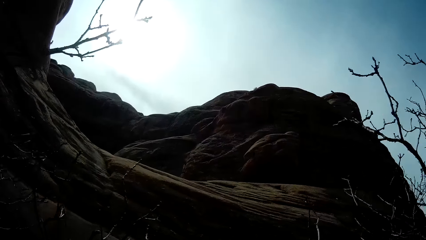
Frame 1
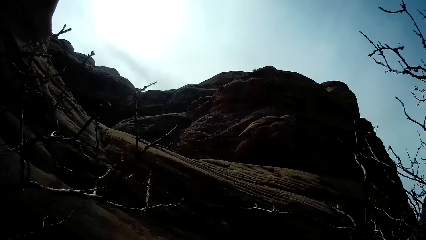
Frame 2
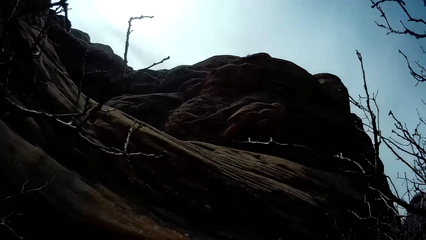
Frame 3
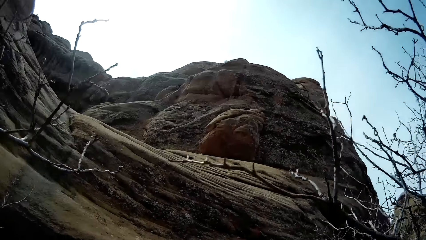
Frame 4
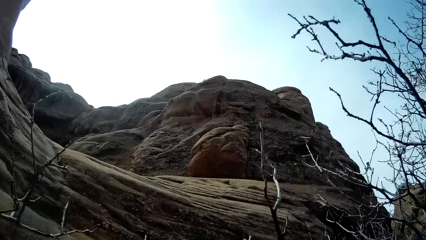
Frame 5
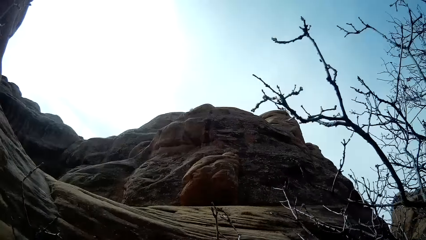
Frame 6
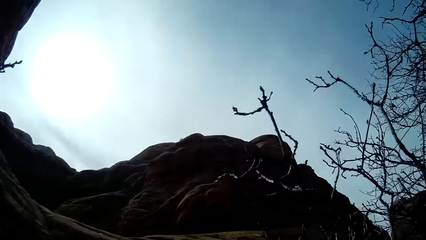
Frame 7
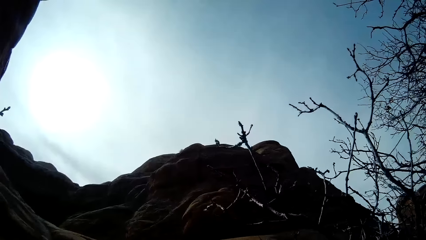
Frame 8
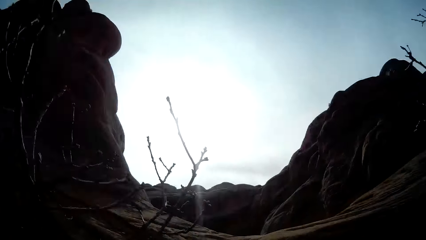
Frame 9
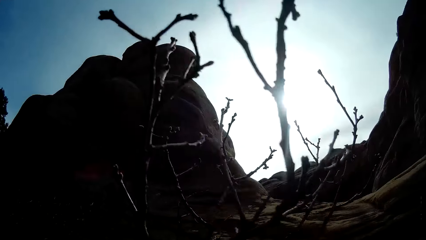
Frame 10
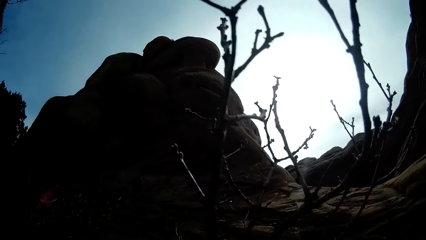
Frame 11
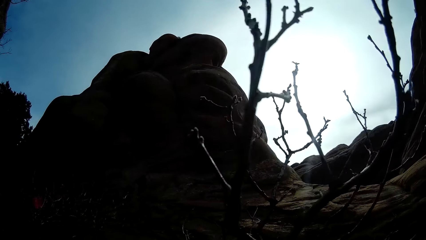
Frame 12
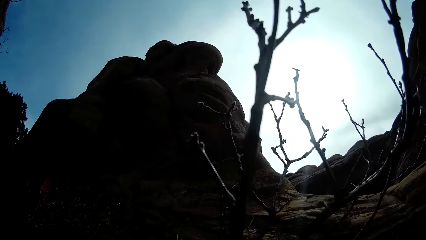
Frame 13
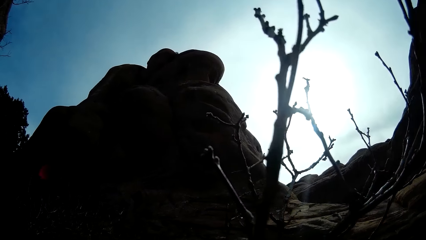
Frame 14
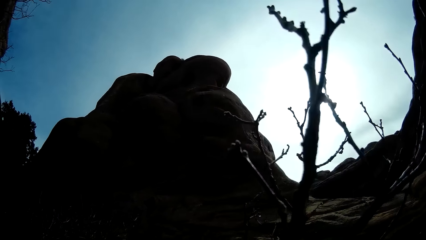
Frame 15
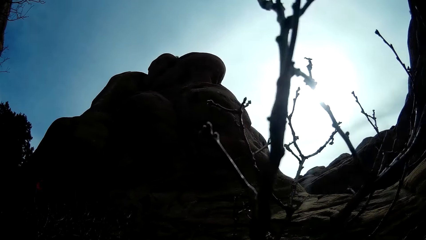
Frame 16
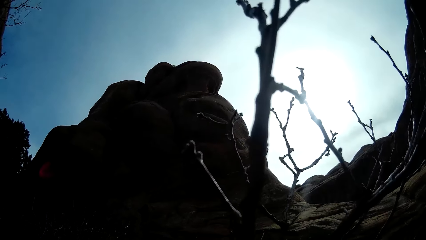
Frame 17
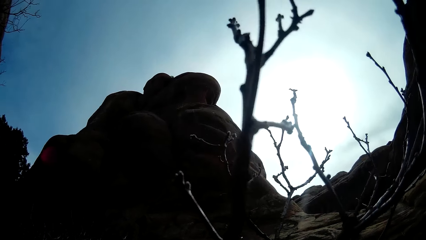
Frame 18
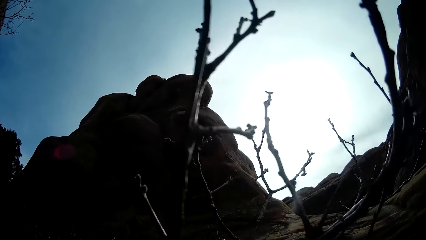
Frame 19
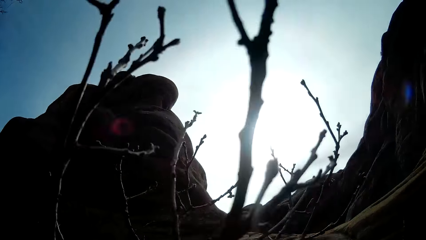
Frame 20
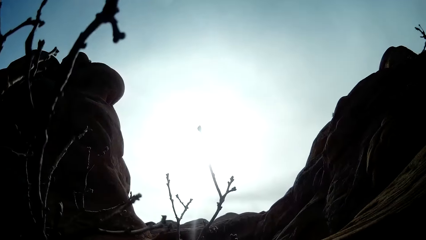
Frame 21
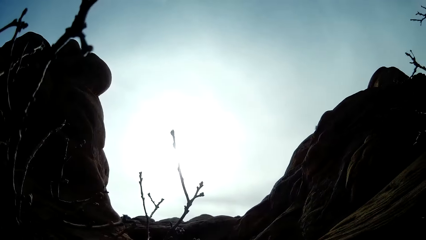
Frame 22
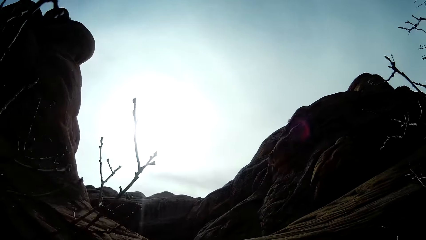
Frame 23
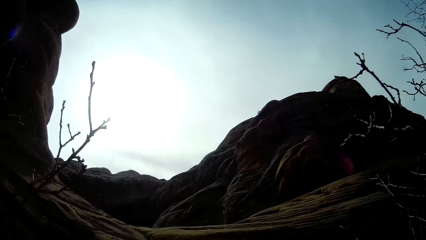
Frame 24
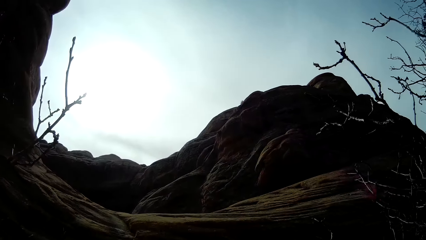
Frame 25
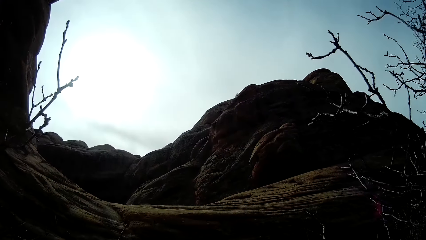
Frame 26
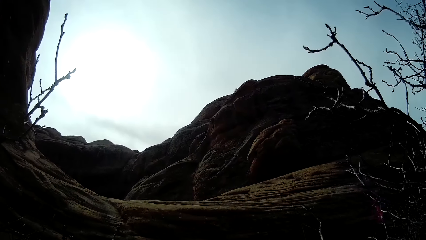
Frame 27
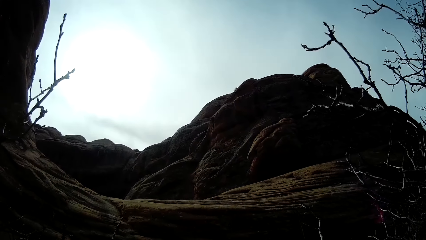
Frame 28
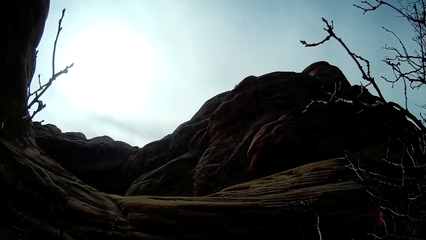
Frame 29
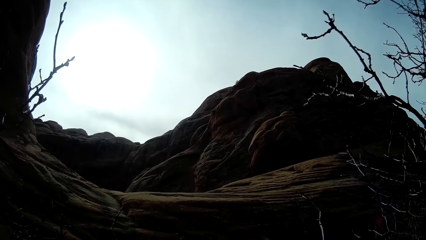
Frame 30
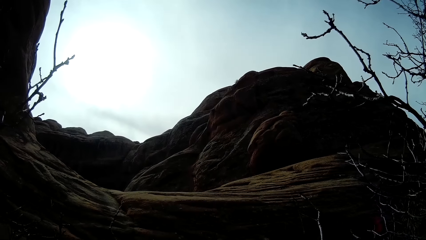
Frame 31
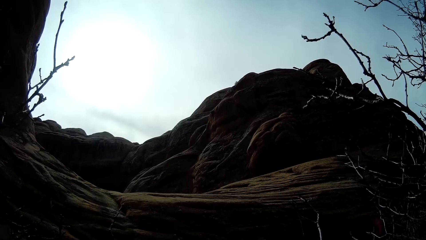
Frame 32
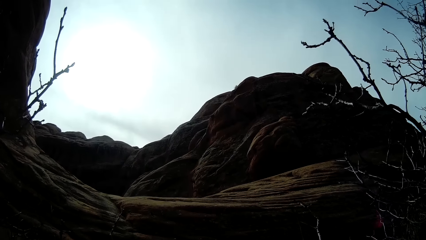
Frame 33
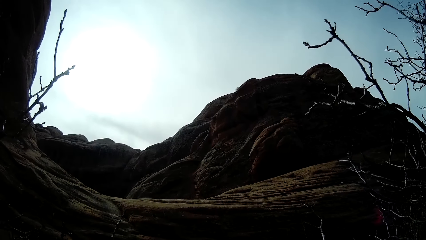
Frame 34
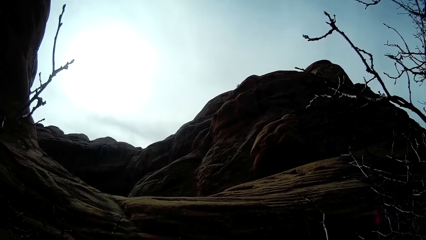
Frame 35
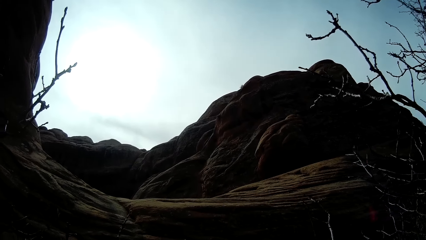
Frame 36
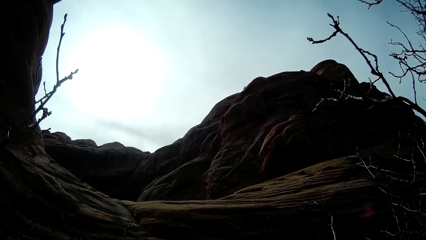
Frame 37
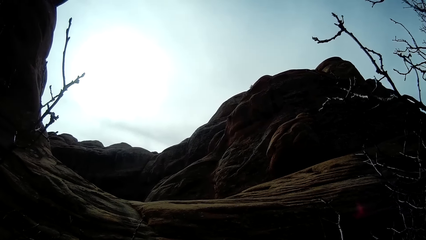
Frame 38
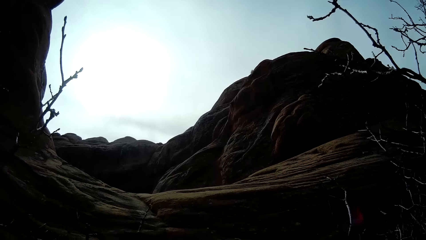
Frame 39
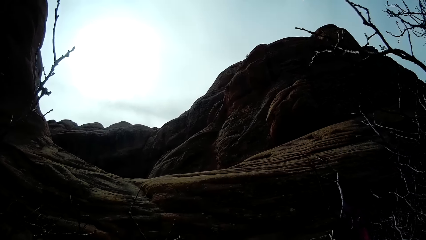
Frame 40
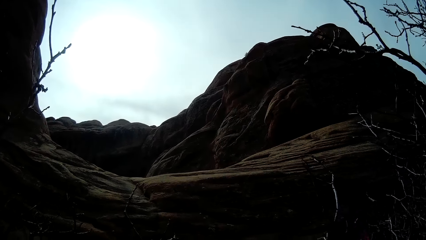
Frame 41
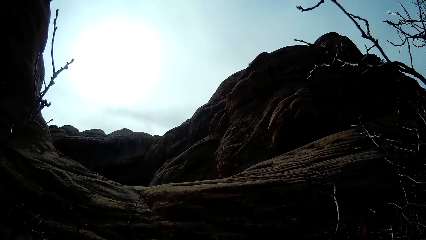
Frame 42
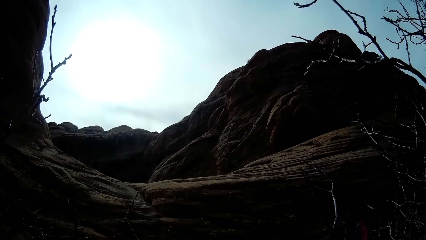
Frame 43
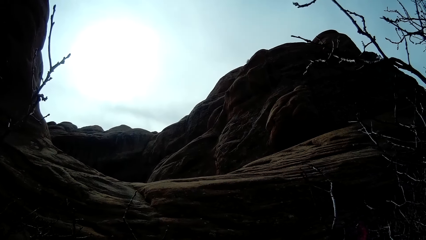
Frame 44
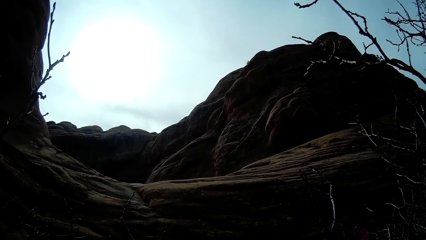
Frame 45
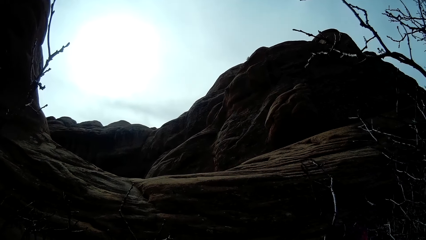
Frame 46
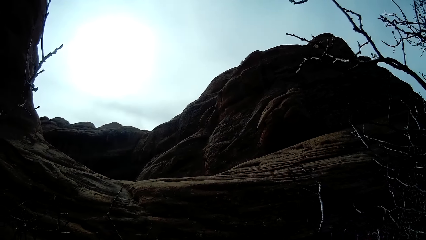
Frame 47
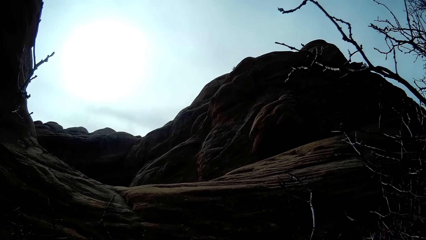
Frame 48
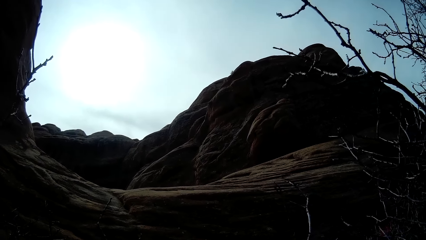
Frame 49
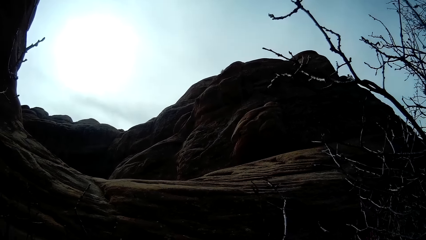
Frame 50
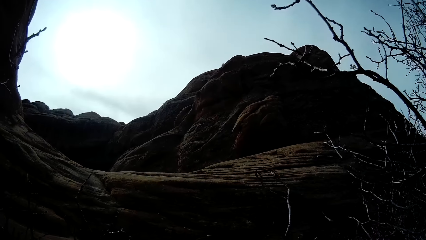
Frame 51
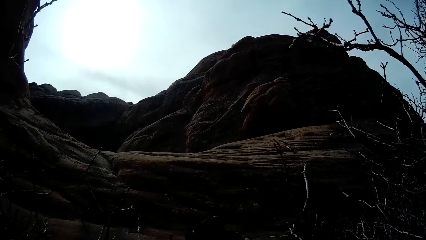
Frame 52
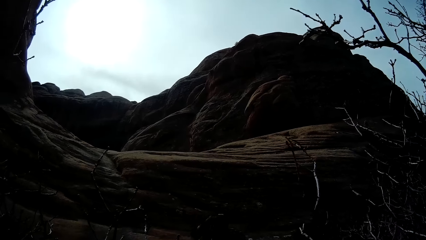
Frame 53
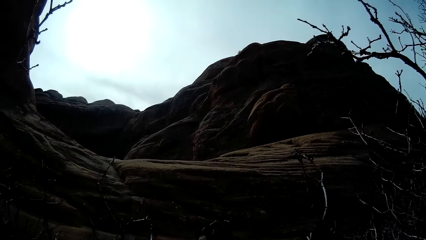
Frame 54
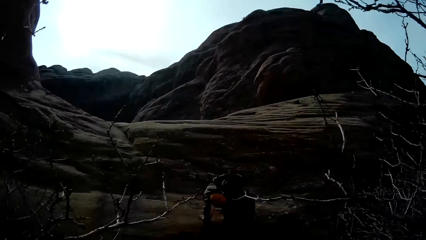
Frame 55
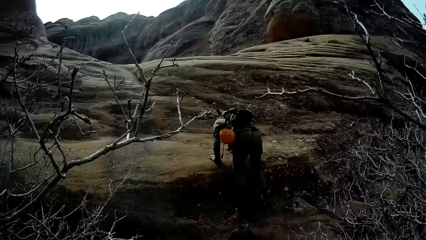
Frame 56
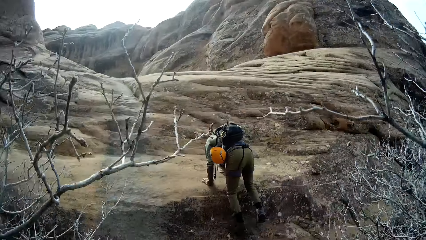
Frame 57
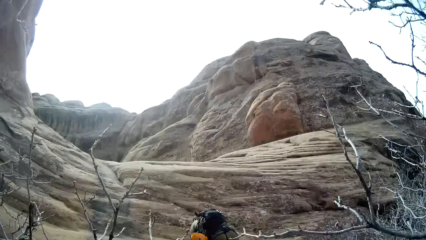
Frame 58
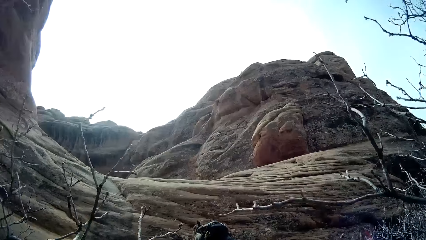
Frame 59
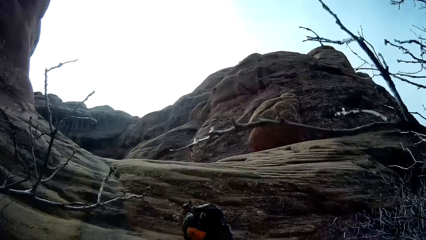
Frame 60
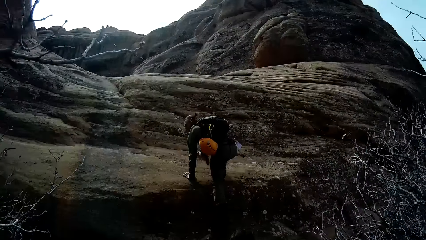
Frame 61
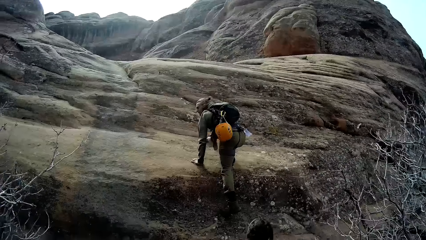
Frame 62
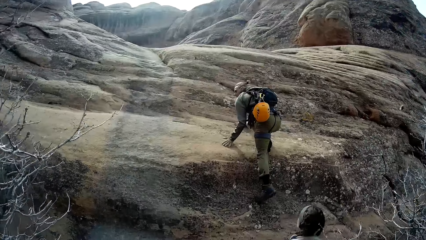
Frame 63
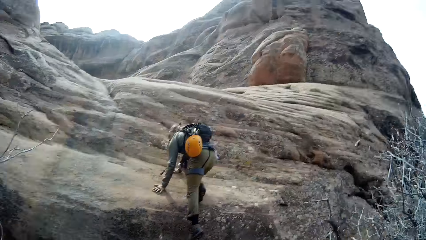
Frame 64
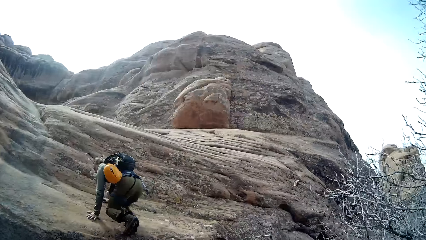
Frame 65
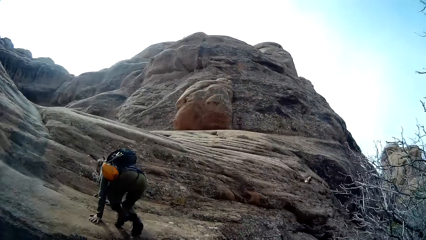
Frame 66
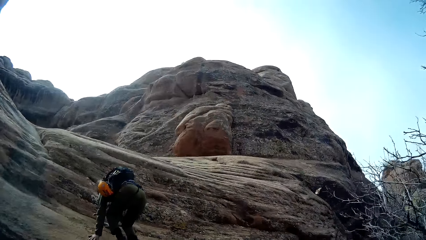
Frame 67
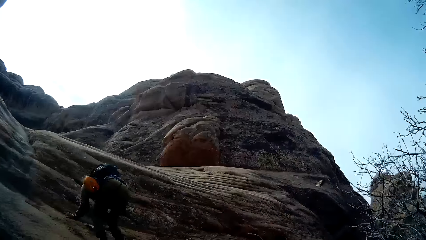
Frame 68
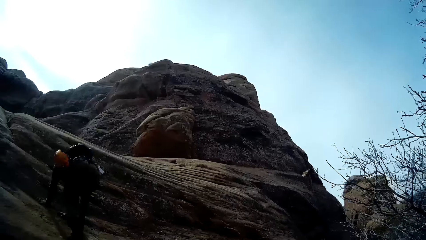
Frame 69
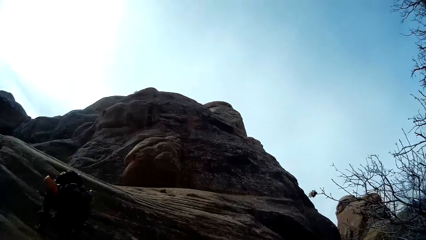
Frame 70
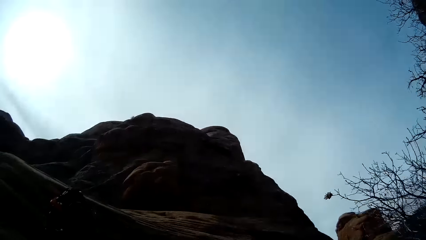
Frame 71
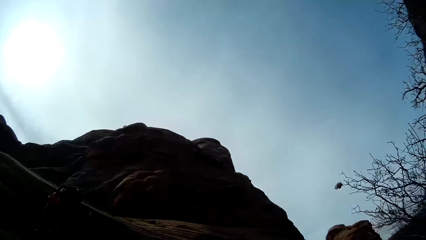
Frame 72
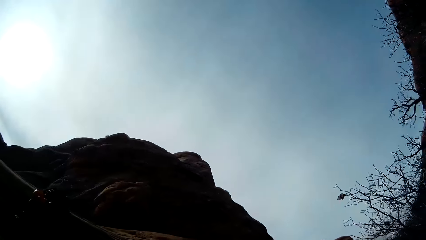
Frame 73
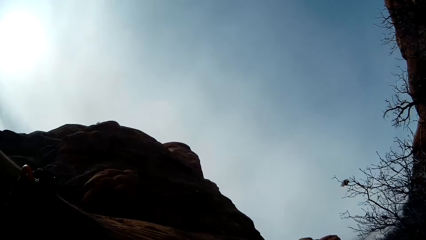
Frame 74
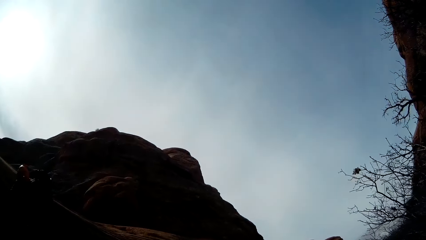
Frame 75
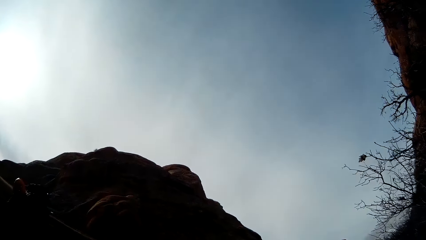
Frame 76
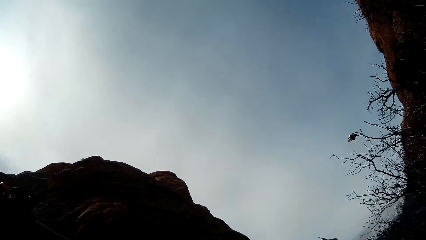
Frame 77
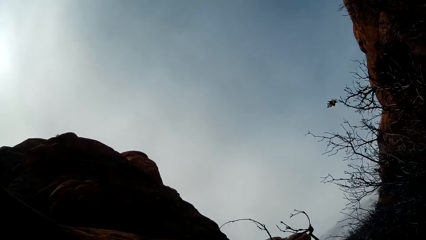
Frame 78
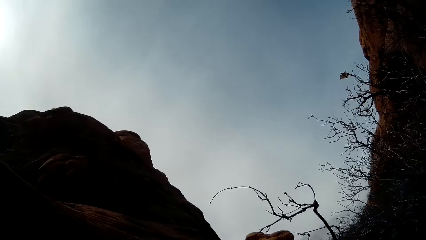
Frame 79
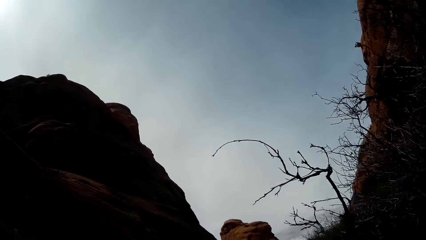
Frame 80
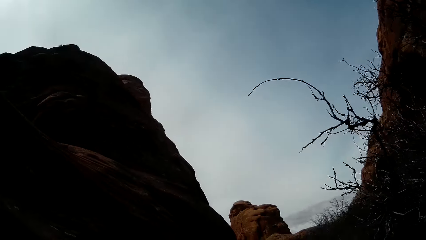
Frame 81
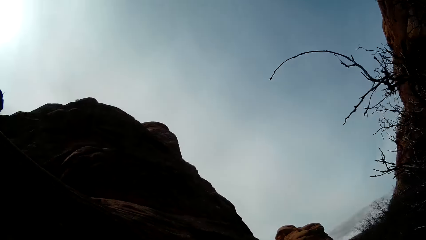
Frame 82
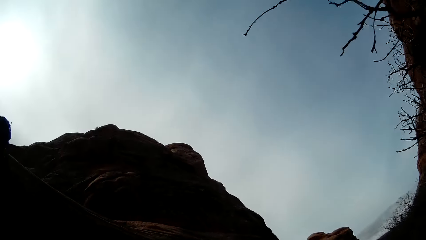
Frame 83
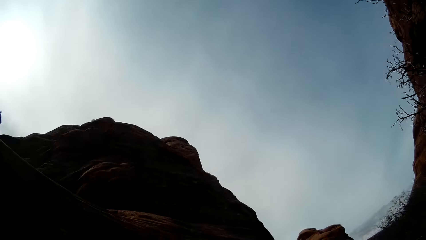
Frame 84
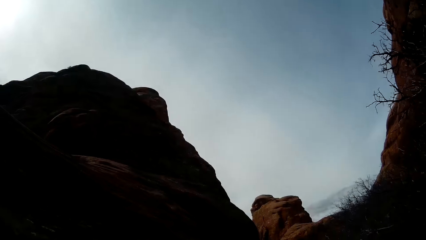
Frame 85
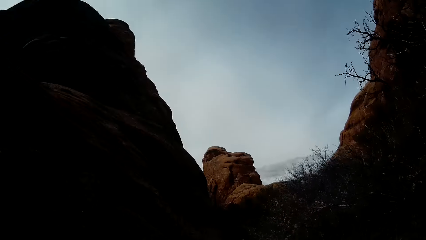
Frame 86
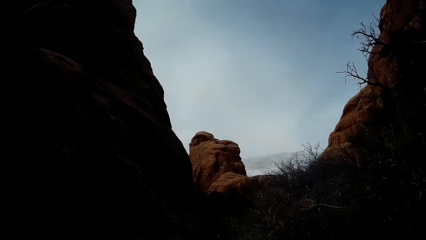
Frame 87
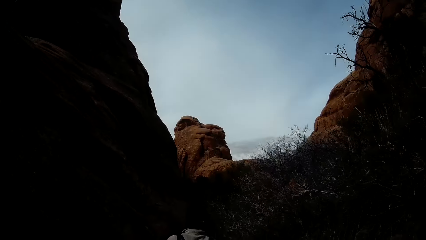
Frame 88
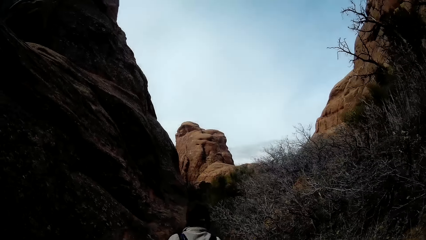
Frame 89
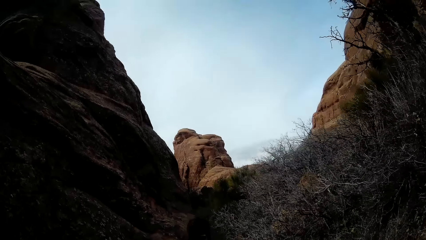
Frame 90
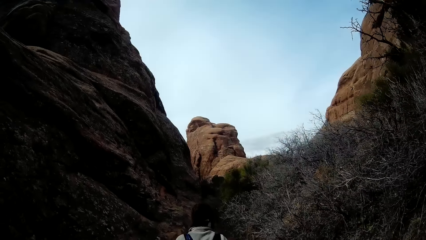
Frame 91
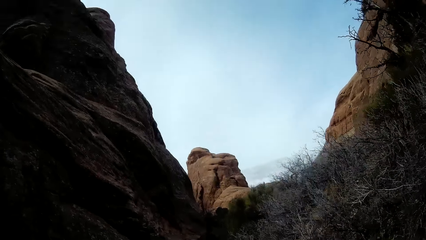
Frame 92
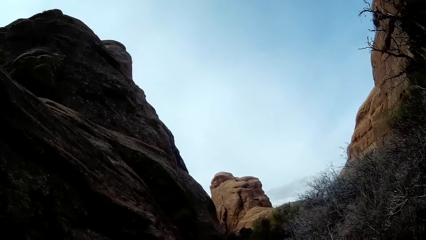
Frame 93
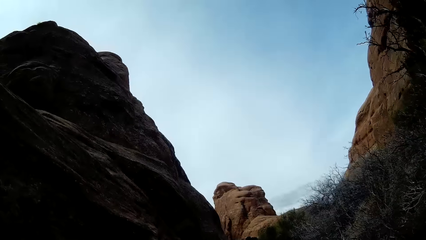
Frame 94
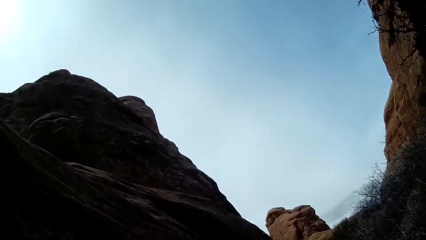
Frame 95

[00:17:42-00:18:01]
The man climbs a mountain. The camera wearer stares at a woman. They stare at the sky.
